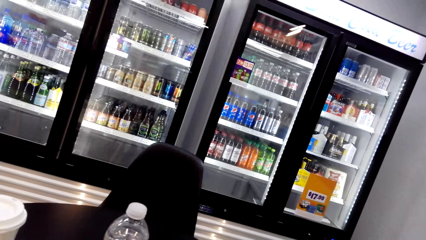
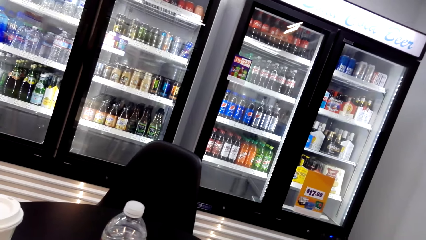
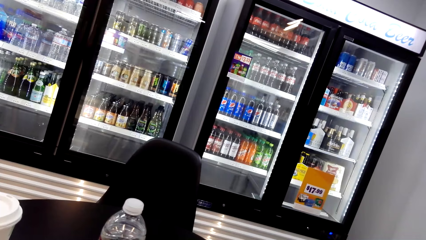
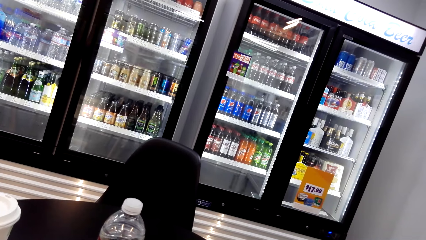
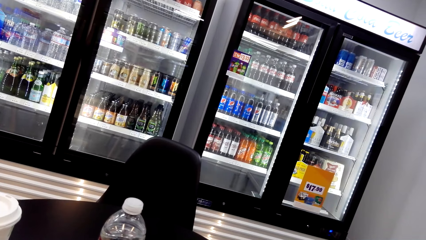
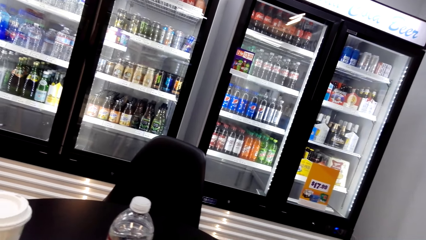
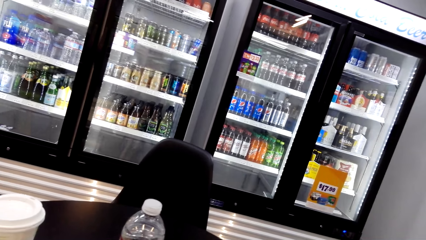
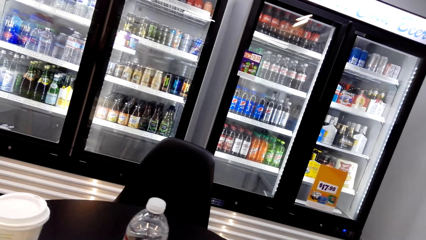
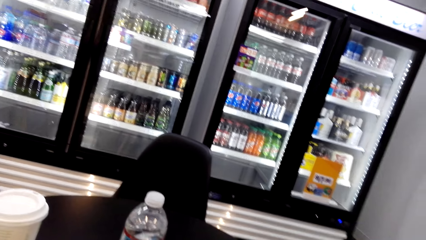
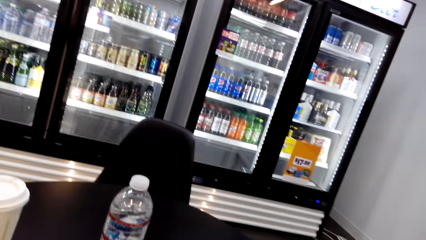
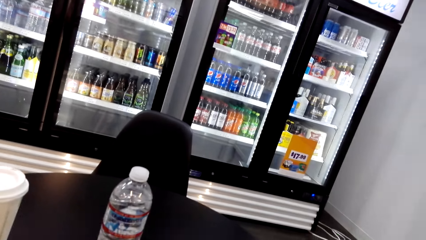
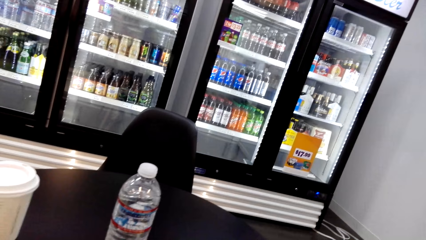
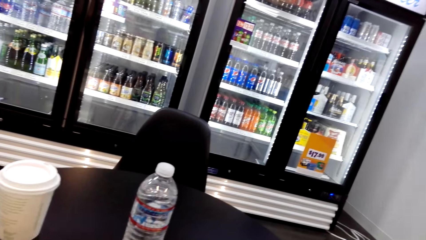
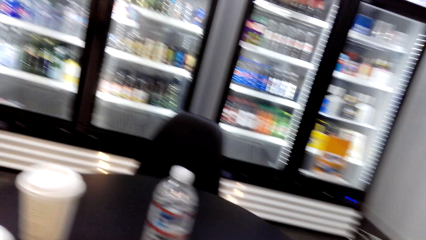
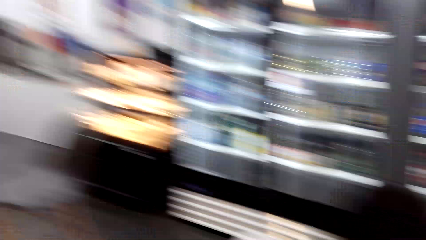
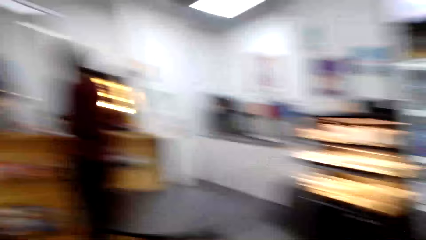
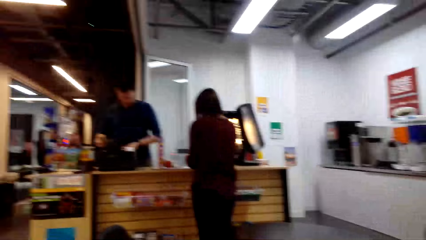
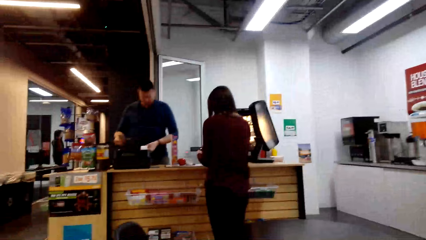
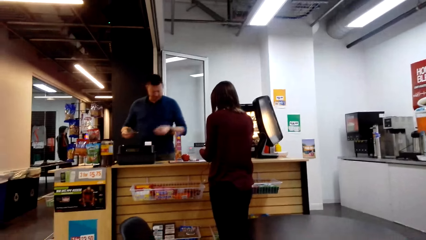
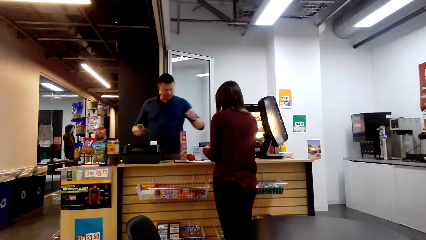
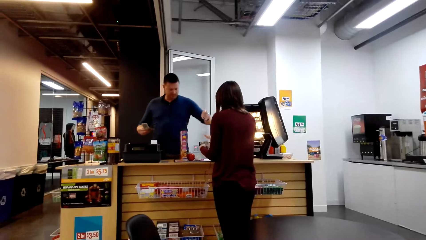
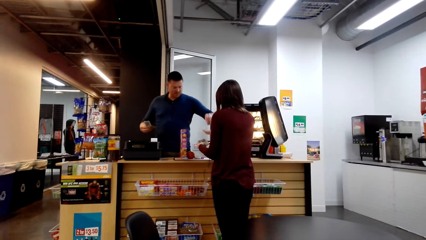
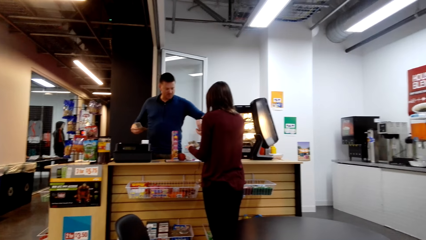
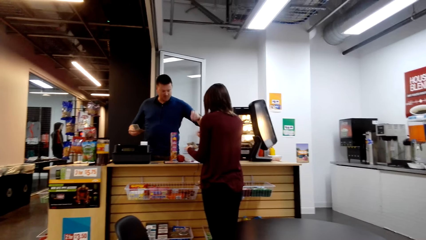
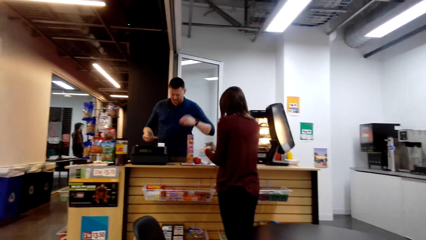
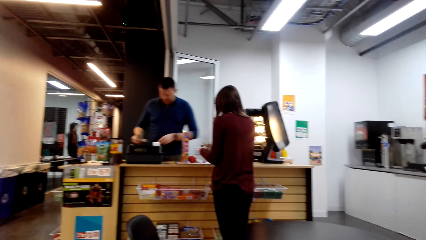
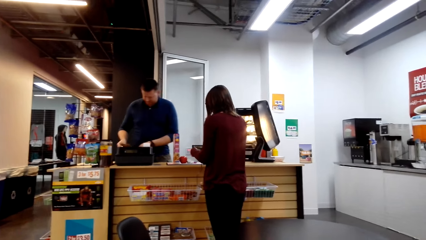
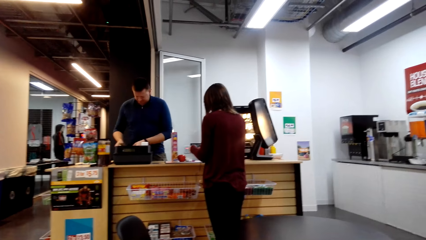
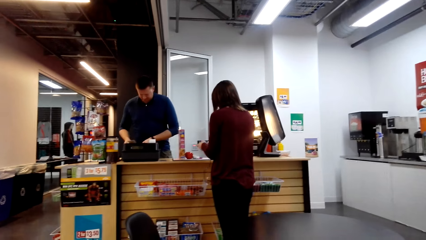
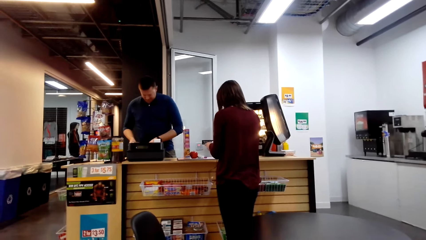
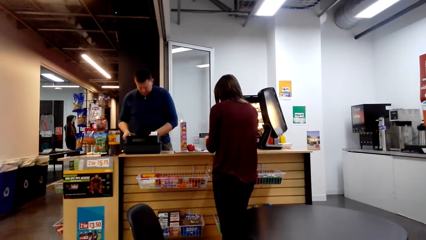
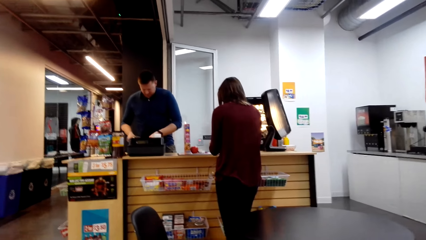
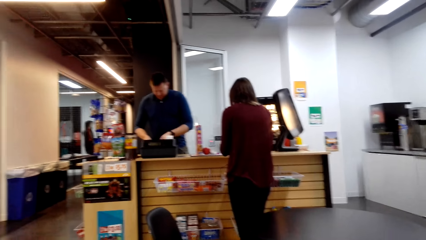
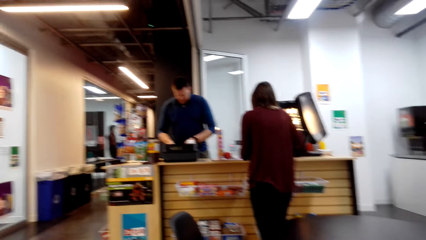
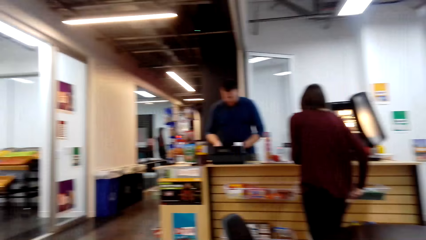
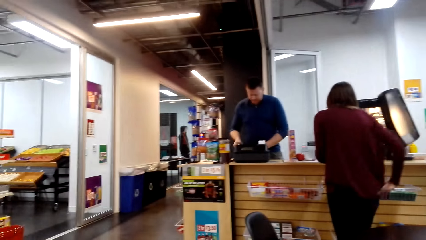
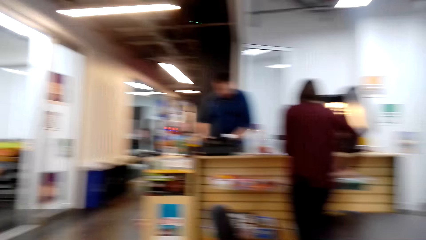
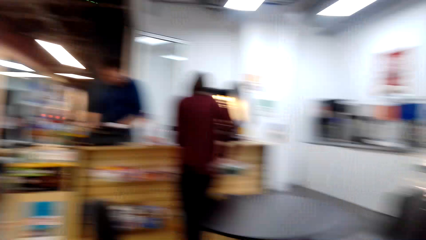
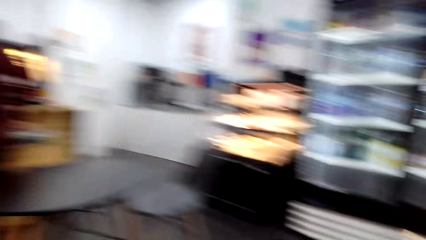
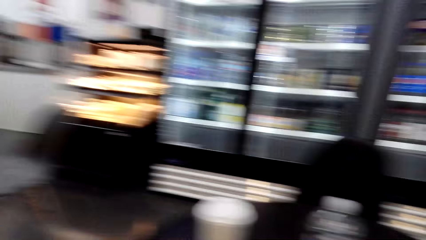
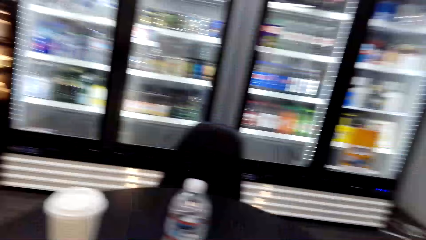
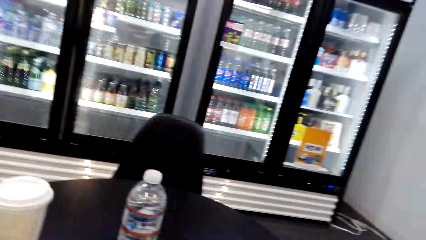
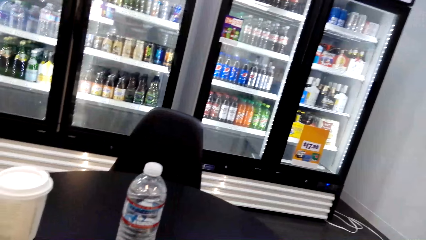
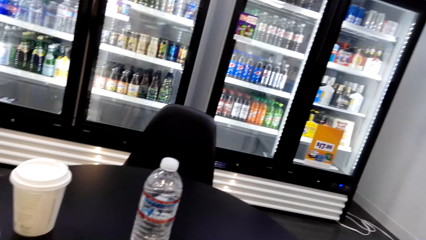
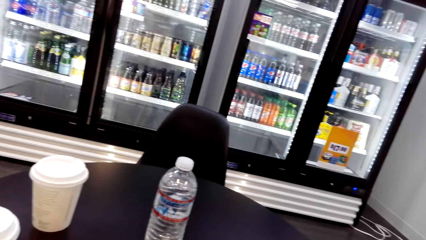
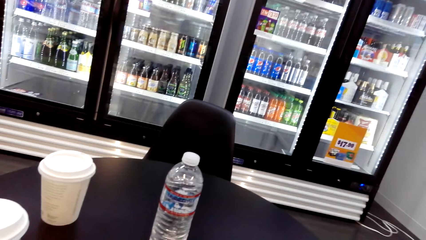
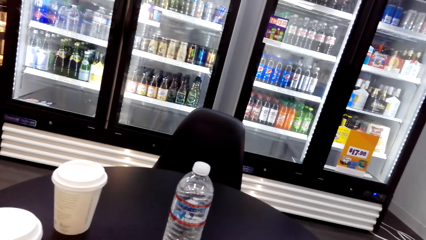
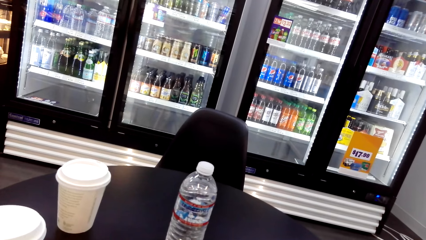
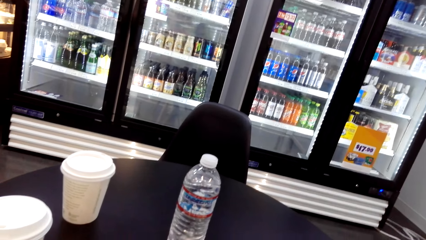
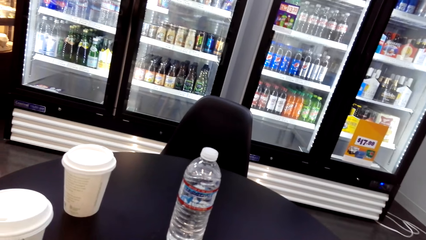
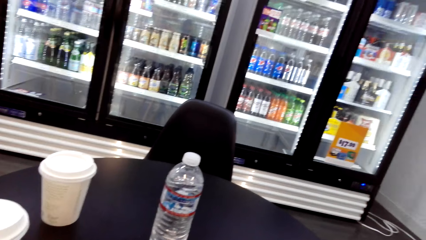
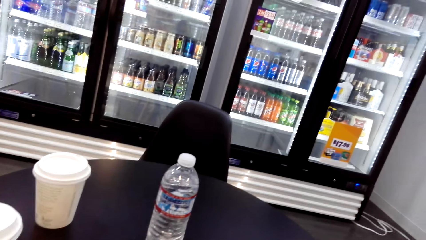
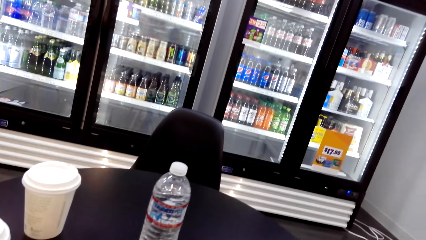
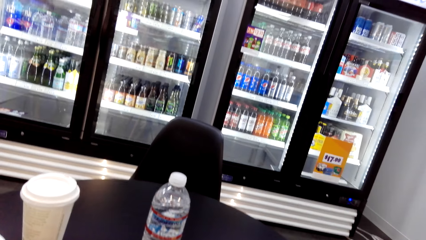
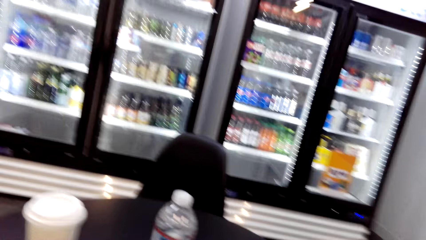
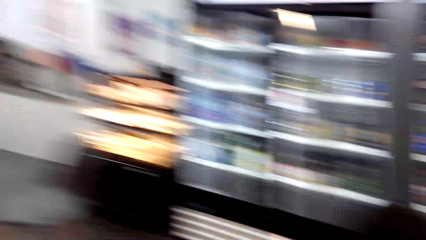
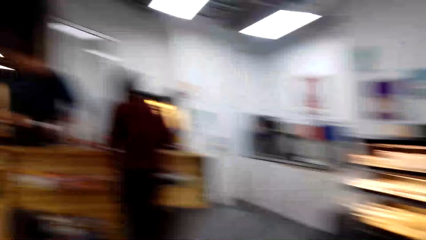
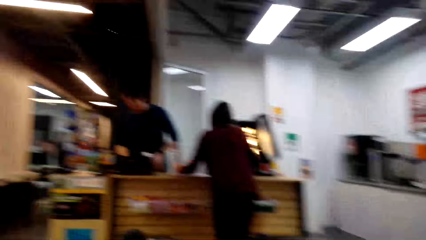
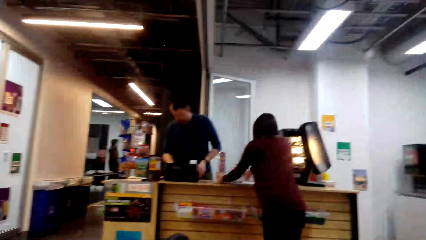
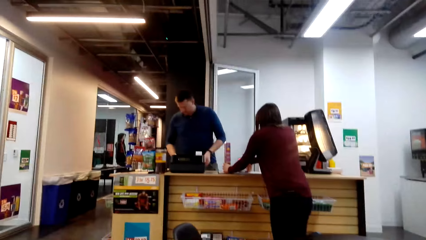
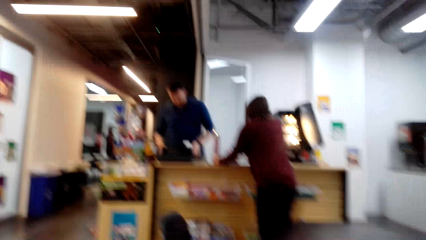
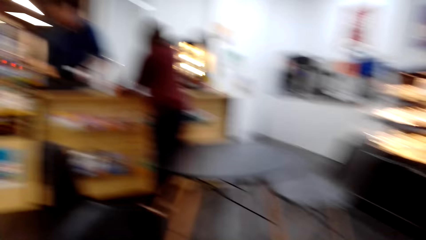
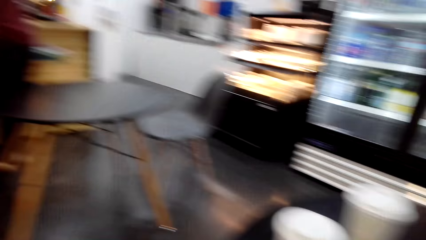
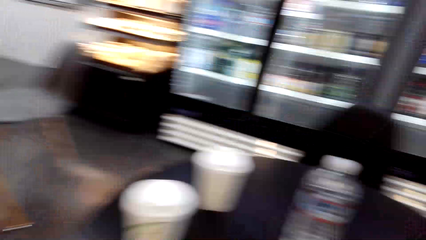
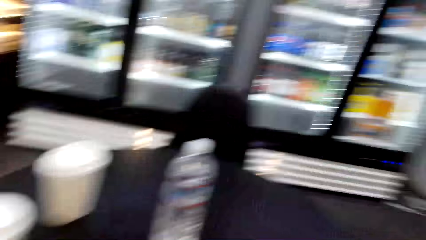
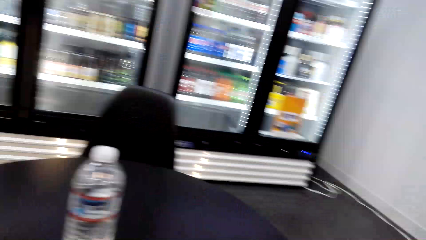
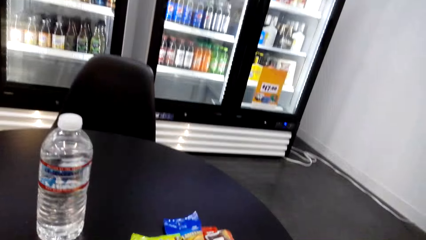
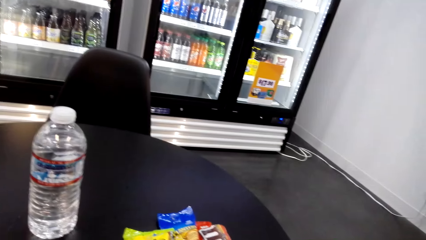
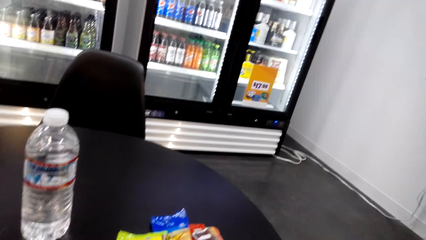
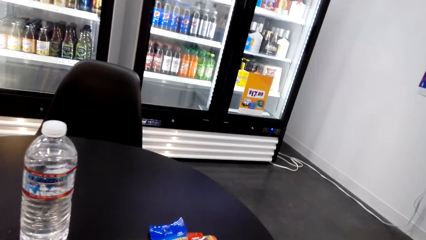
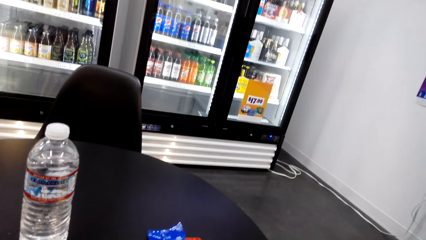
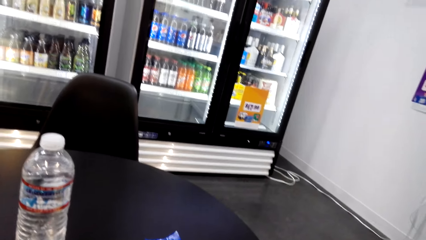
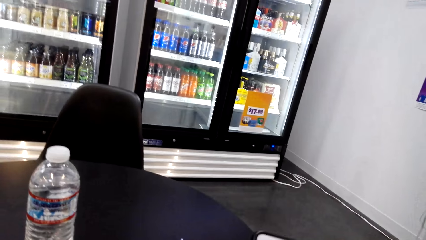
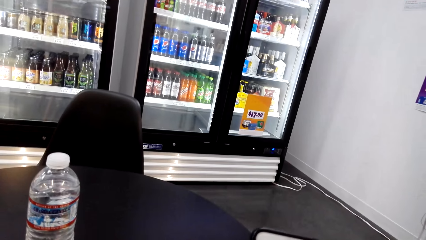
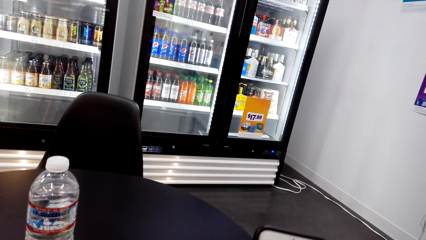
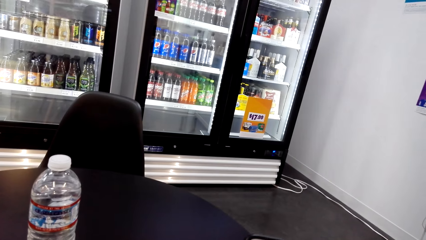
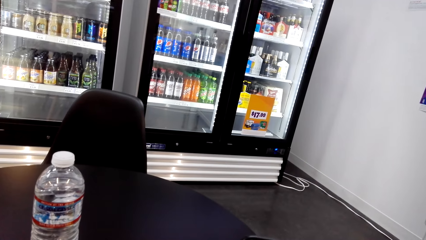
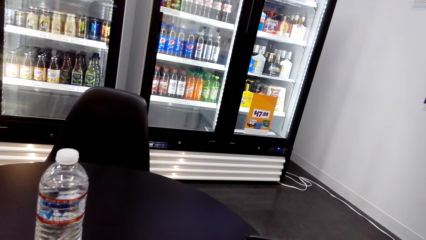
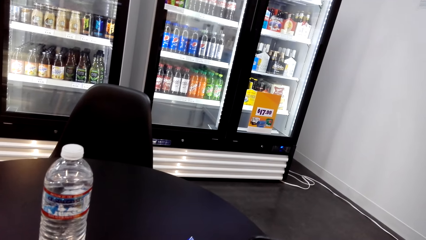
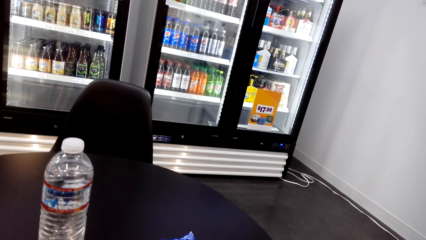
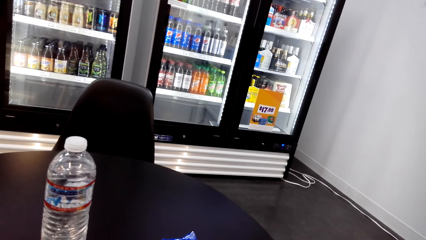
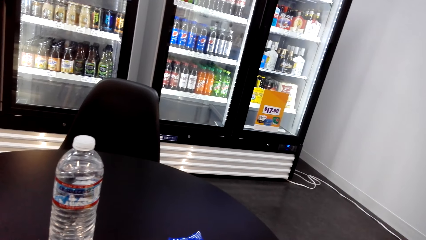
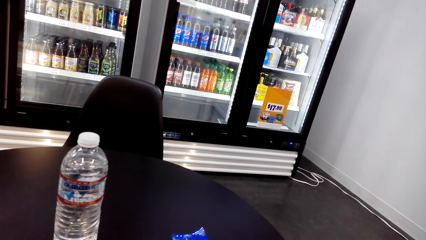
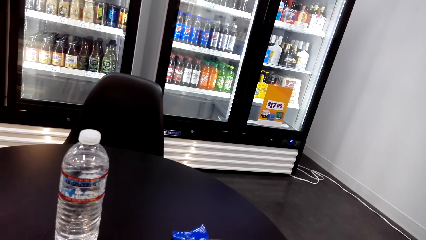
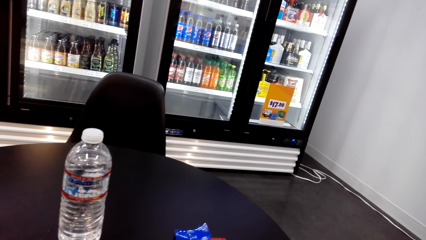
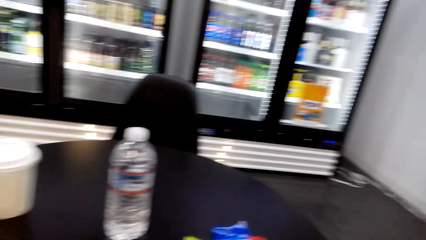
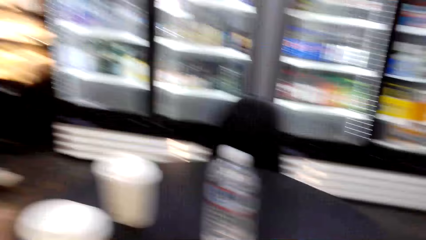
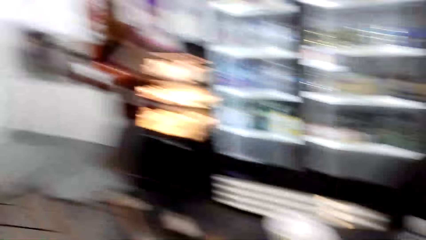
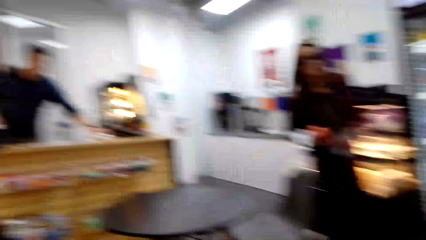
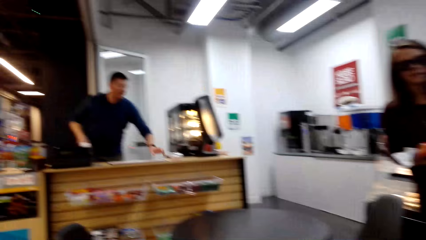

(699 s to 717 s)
A man hands a person something in the counter.
